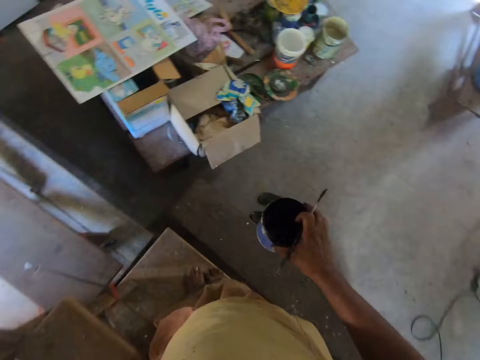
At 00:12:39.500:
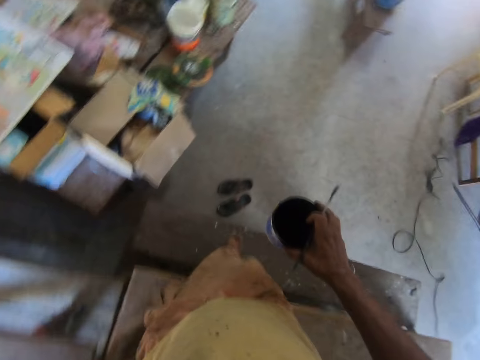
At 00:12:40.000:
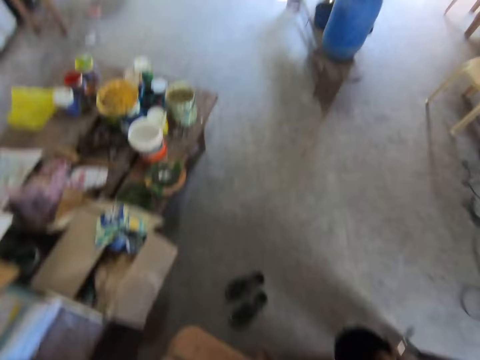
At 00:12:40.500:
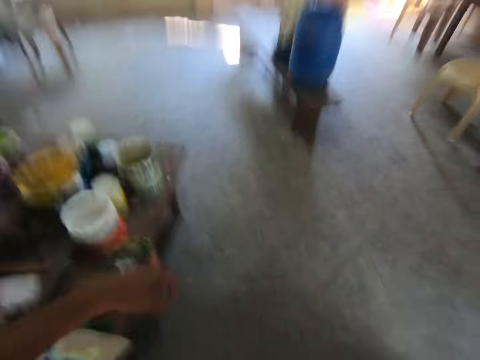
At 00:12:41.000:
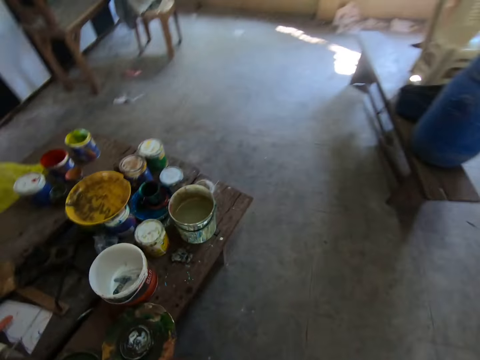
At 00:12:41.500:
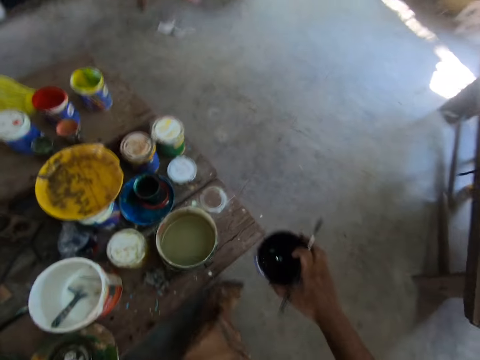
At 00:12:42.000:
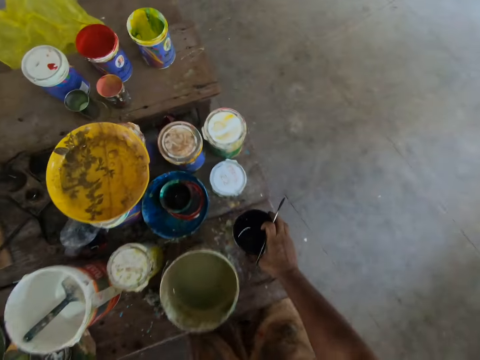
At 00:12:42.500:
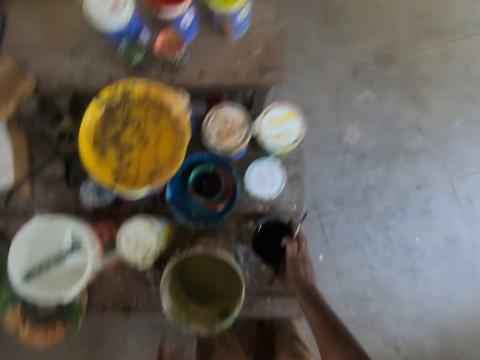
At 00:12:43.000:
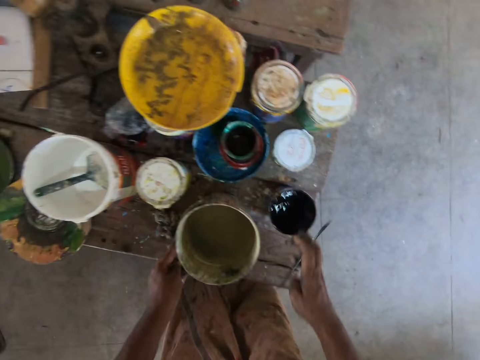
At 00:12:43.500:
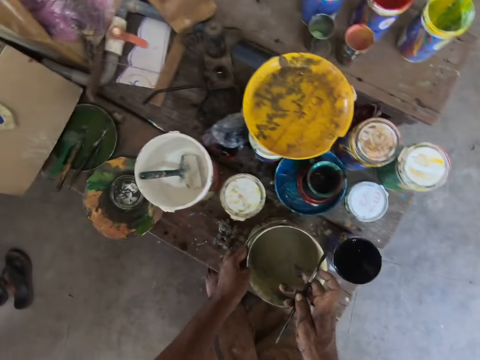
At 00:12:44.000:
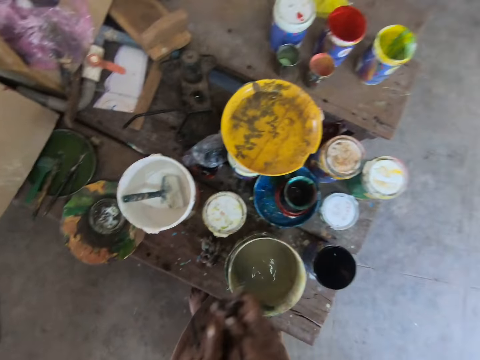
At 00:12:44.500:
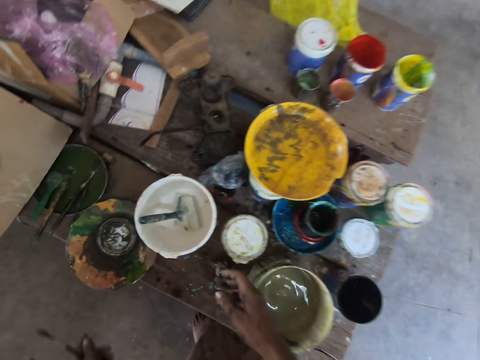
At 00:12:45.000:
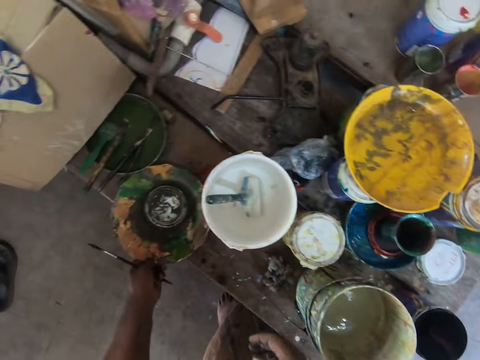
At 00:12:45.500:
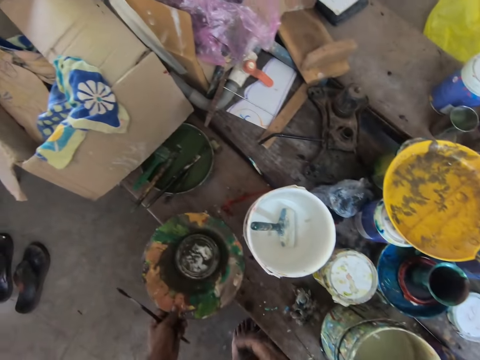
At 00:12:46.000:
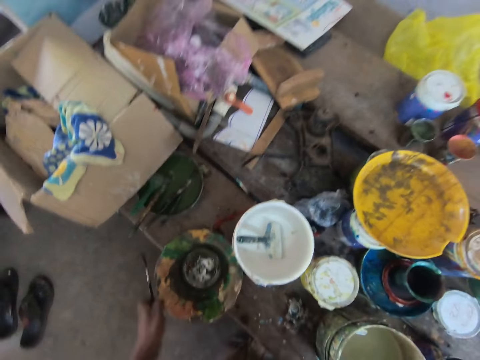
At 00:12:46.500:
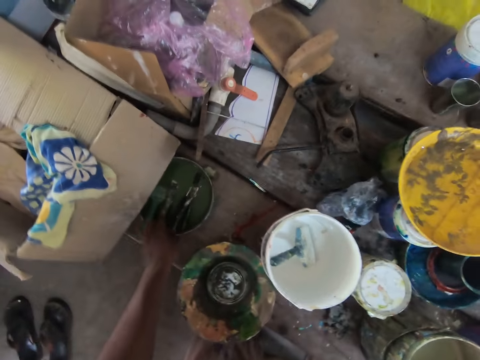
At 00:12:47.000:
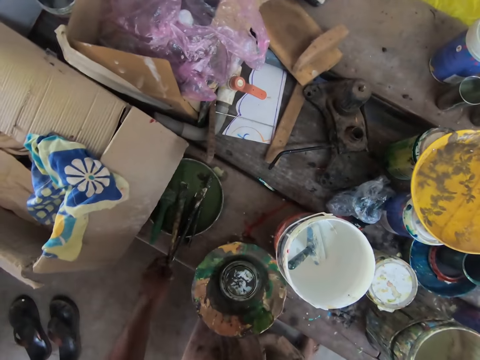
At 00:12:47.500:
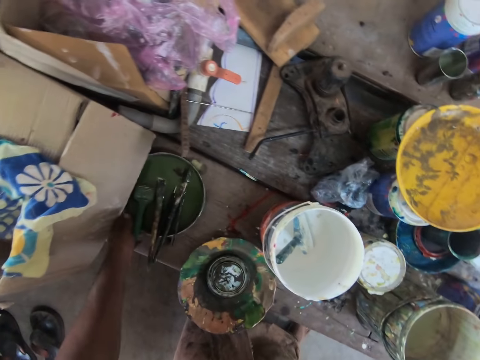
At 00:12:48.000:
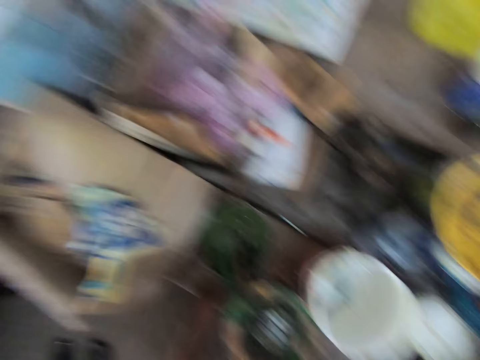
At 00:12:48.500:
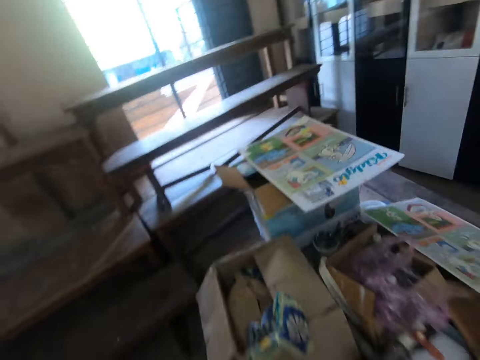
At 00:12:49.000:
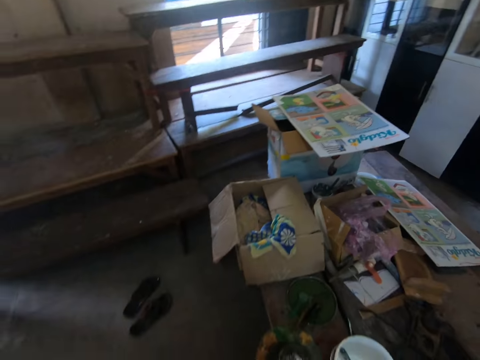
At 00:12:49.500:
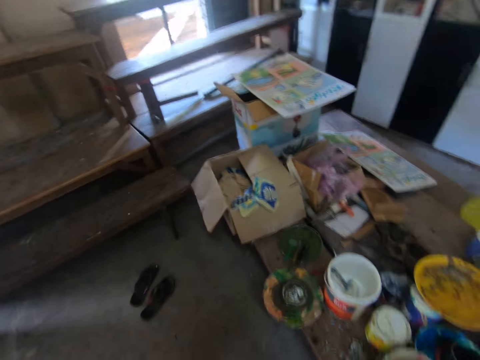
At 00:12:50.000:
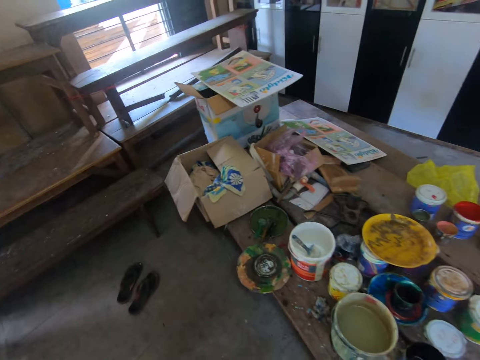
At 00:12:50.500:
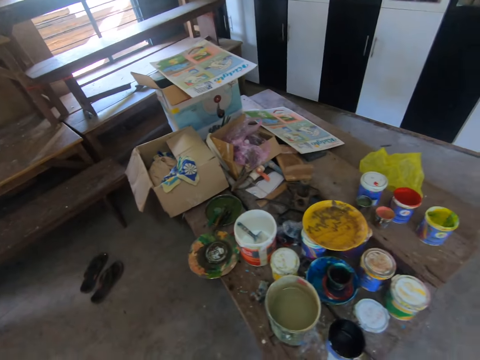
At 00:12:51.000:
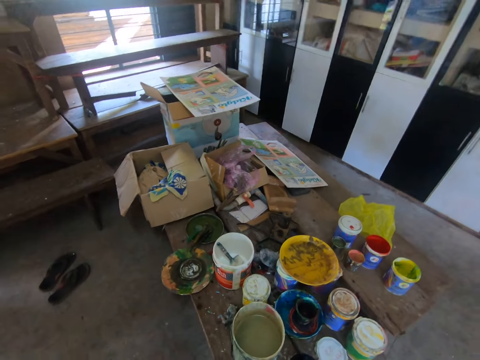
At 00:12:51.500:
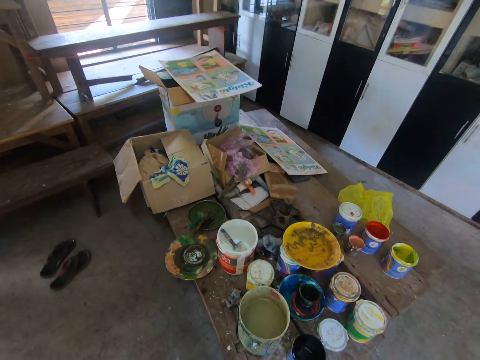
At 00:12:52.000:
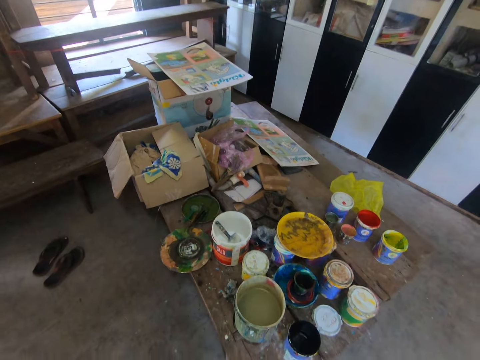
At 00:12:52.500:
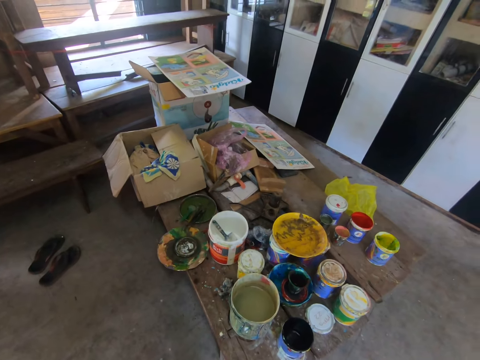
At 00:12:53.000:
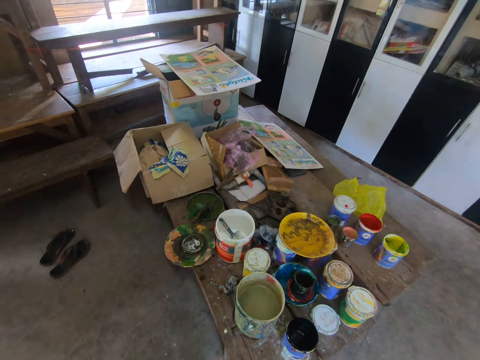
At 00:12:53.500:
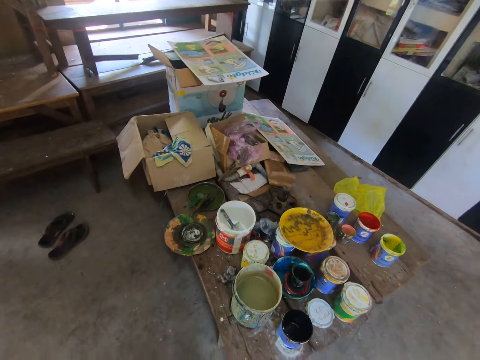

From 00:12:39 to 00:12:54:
The camera wearer puts the paint on the table. They touch a tin. They touch a plate. They put the paint brush on a container. They move the plate. They look around. They look aside.

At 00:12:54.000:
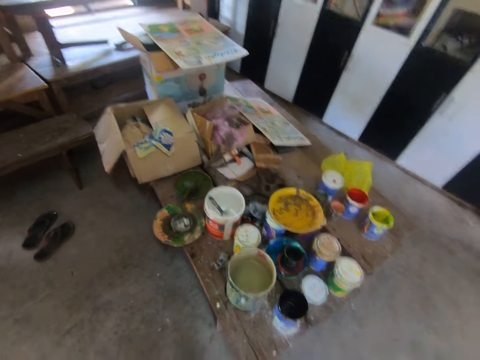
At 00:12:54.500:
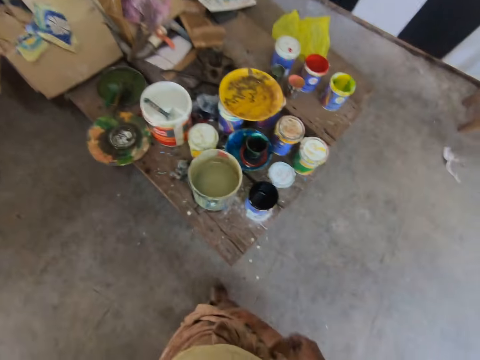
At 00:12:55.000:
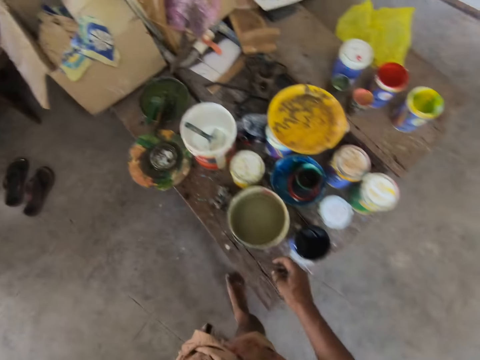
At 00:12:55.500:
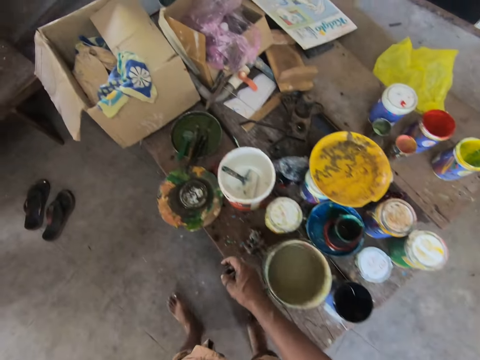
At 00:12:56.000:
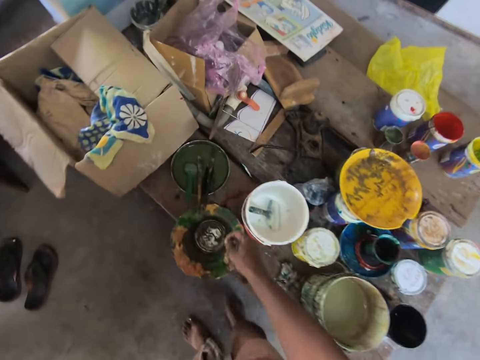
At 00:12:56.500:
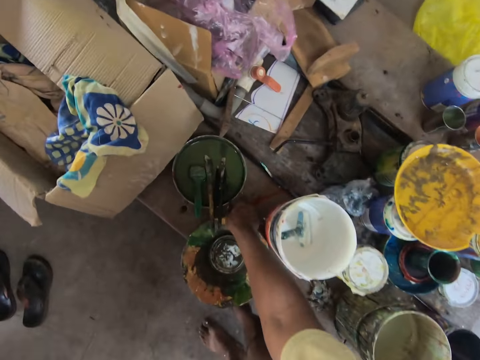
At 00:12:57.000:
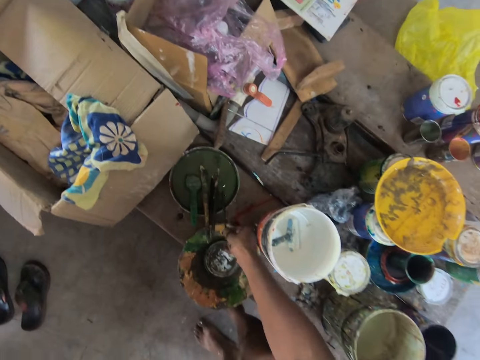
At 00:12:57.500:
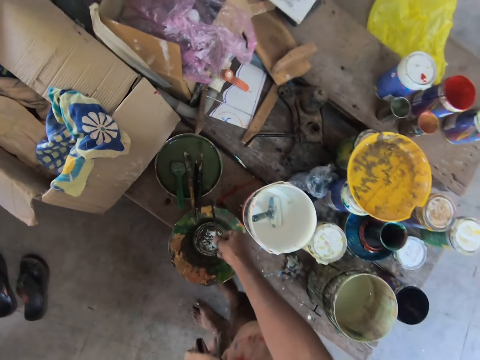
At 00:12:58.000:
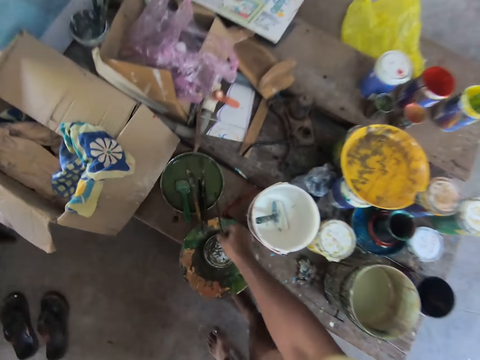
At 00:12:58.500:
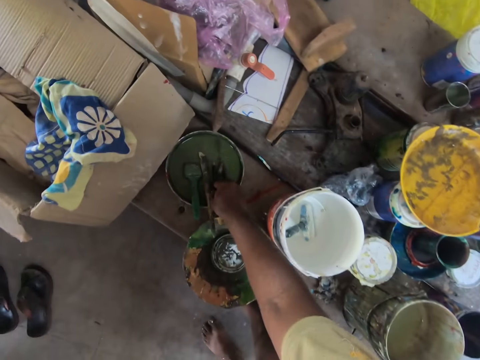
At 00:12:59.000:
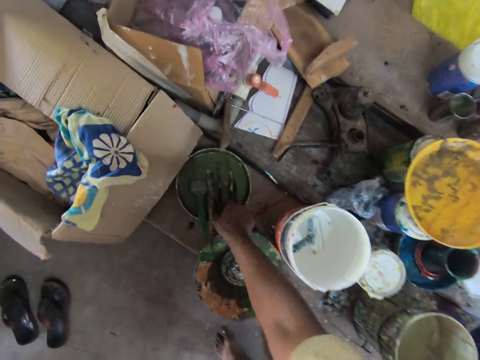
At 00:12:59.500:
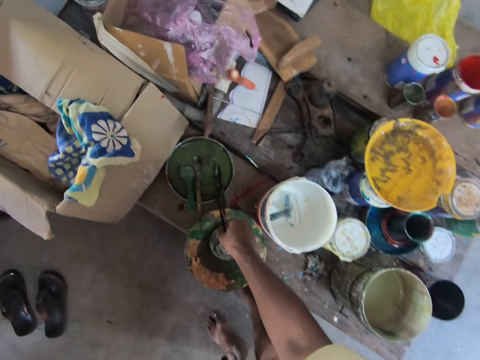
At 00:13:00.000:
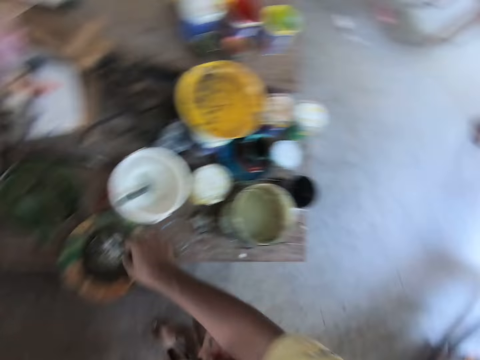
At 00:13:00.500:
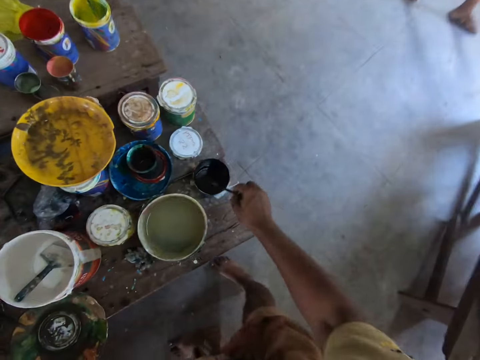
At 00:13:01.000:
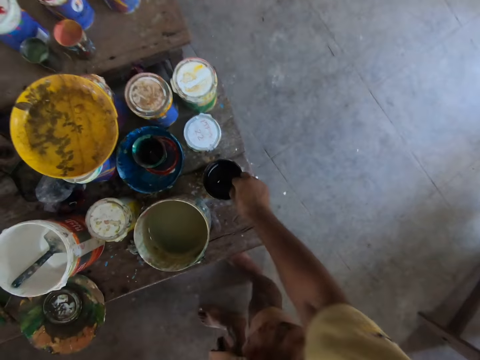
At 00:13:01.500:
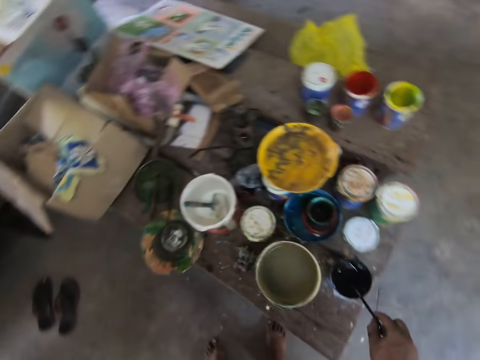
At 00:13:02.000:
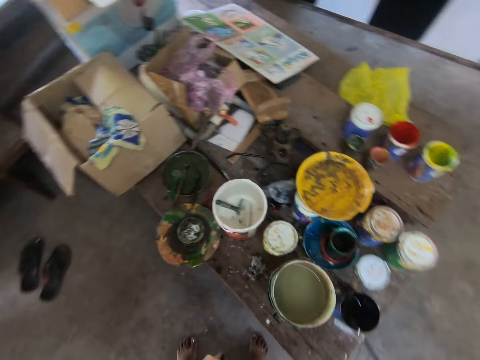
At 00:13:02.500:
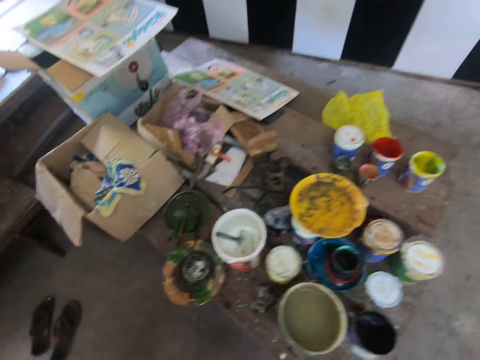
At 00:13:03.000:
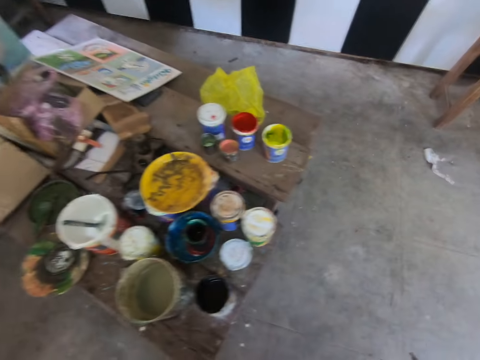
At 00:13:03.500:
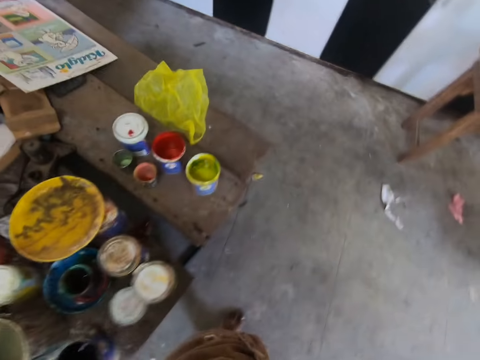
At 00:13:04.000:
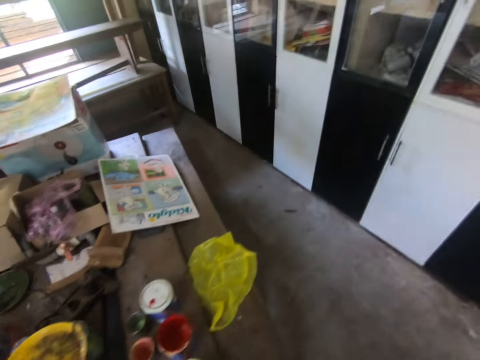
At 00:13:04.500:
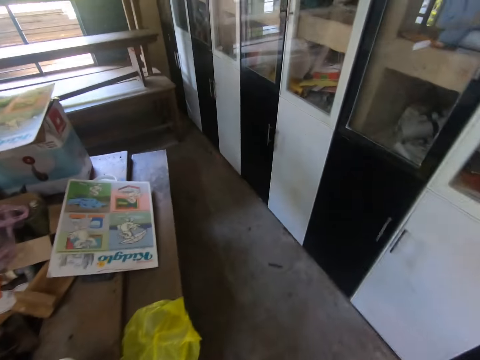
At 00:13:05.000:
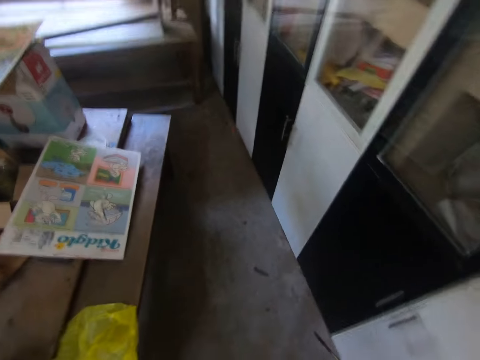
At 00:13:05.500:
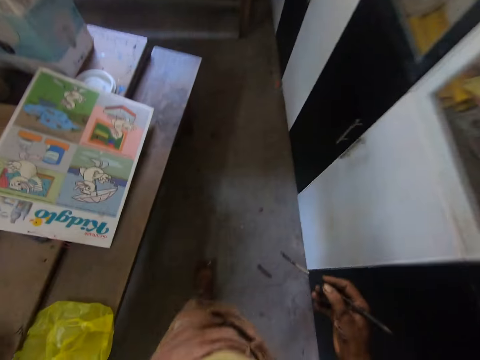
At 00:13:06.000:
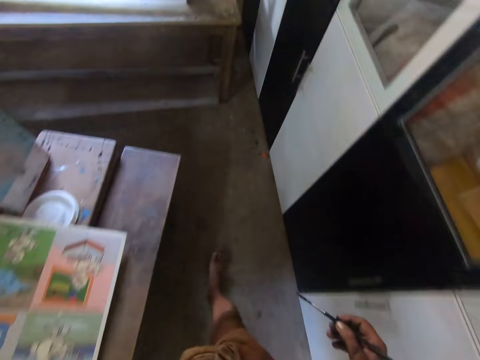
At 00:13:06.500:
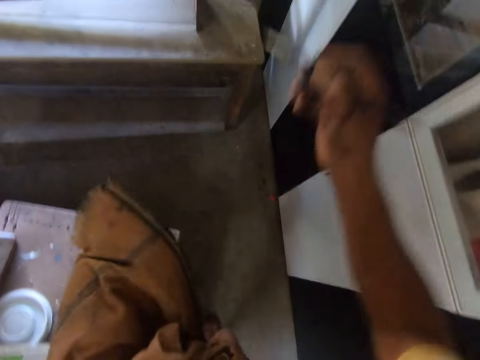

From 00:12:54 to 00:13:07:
The camera wearer picks up a paint brush from the container. They dip the paint brush in the paint. They walk around the room.
